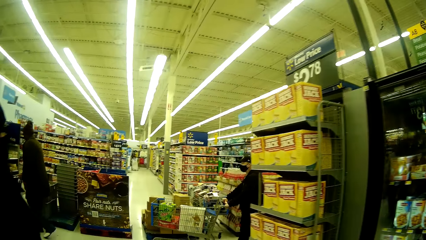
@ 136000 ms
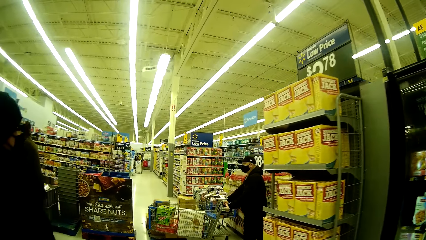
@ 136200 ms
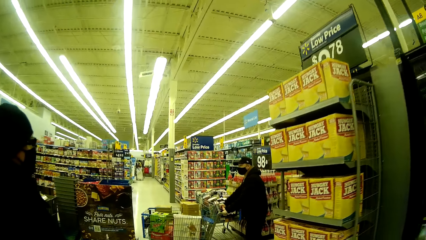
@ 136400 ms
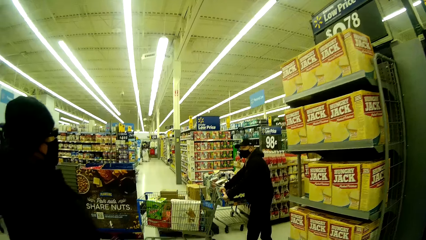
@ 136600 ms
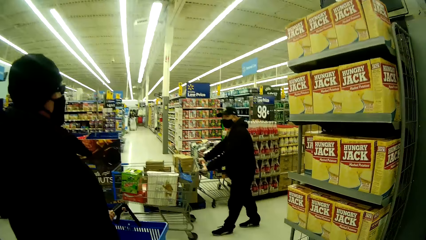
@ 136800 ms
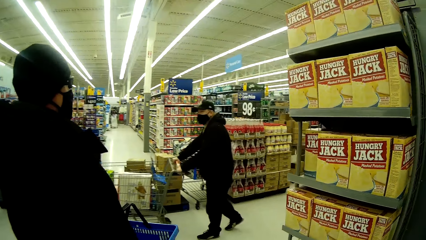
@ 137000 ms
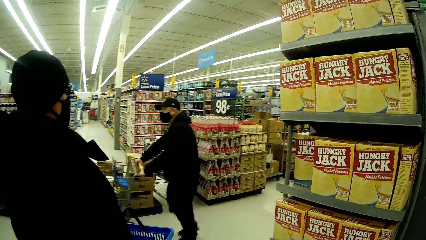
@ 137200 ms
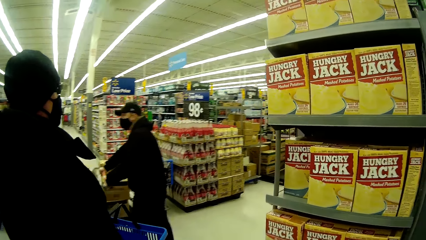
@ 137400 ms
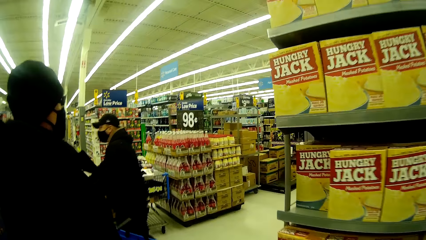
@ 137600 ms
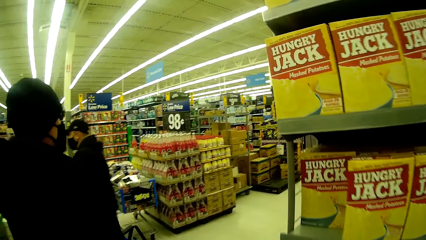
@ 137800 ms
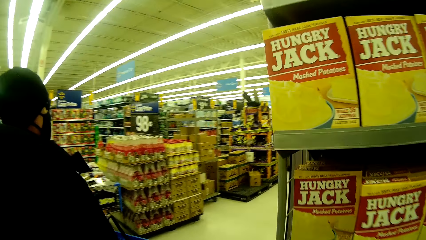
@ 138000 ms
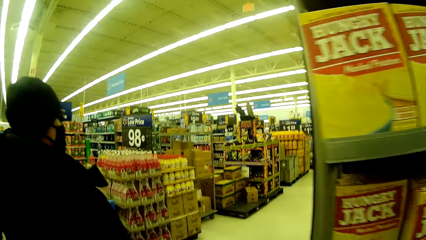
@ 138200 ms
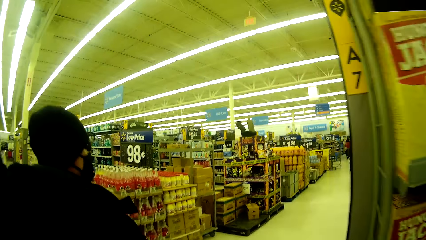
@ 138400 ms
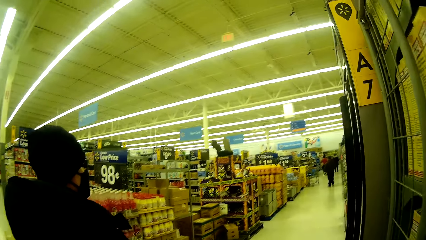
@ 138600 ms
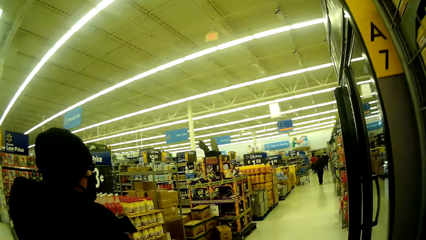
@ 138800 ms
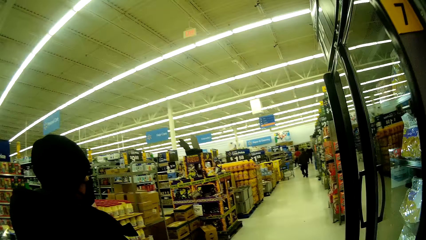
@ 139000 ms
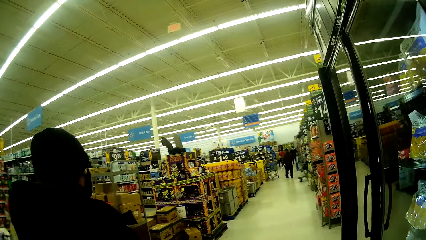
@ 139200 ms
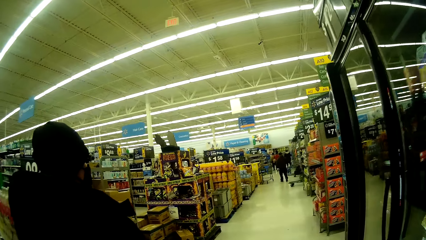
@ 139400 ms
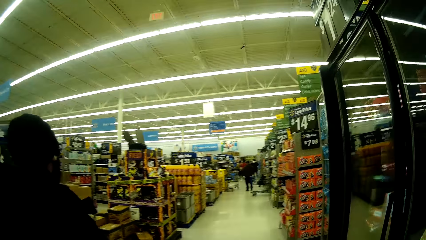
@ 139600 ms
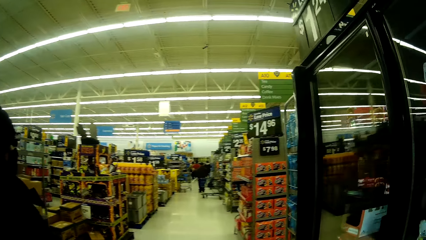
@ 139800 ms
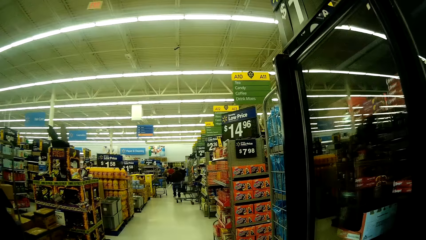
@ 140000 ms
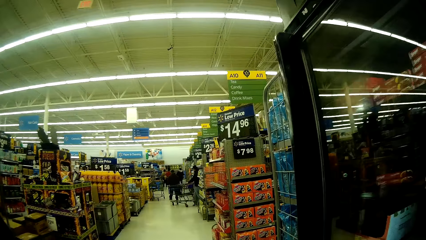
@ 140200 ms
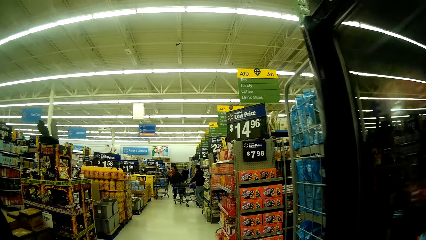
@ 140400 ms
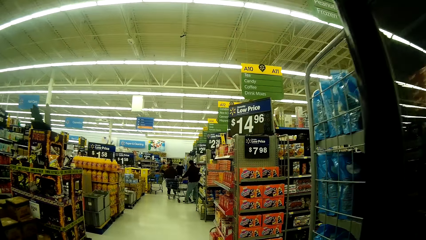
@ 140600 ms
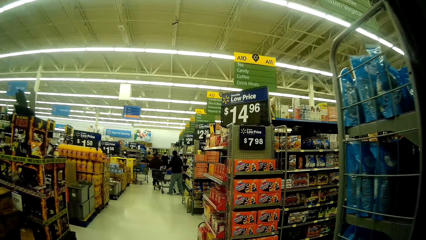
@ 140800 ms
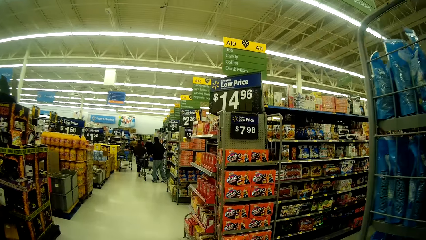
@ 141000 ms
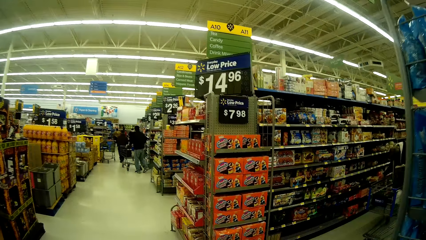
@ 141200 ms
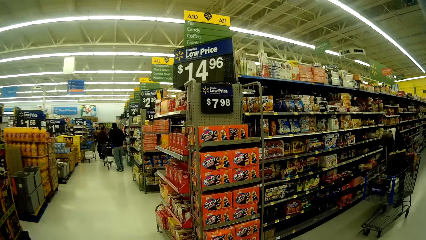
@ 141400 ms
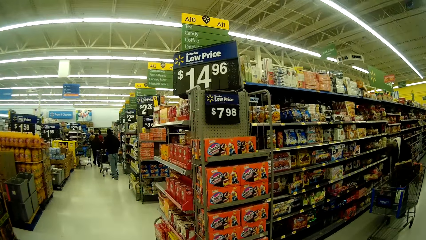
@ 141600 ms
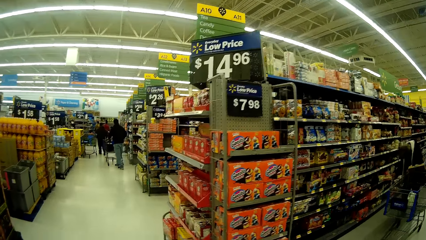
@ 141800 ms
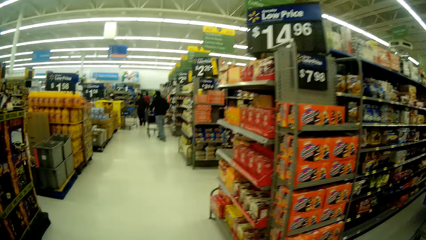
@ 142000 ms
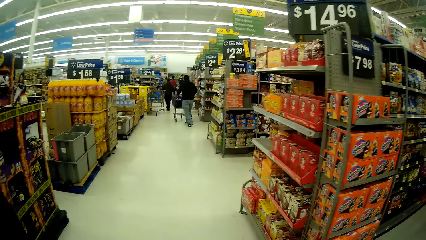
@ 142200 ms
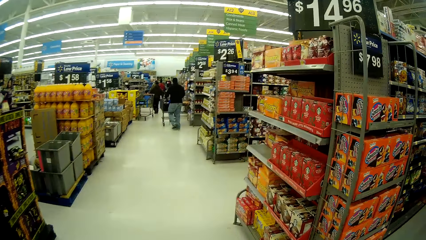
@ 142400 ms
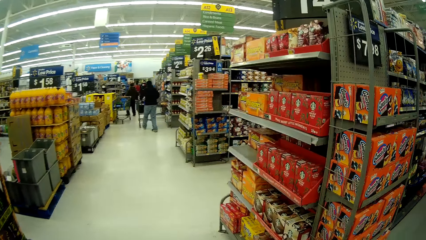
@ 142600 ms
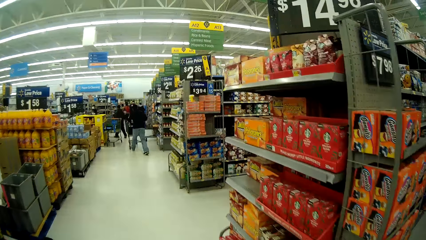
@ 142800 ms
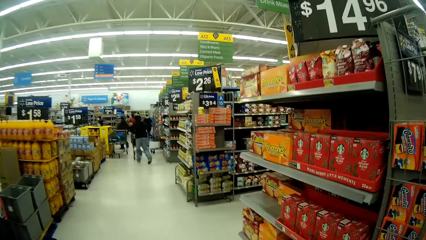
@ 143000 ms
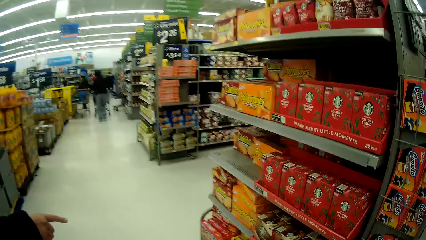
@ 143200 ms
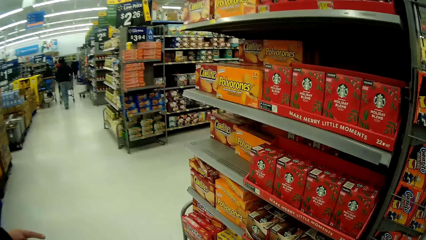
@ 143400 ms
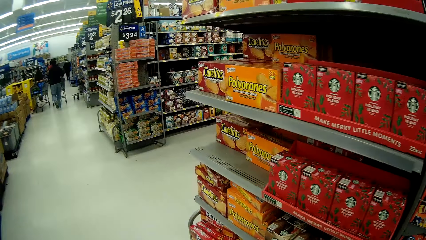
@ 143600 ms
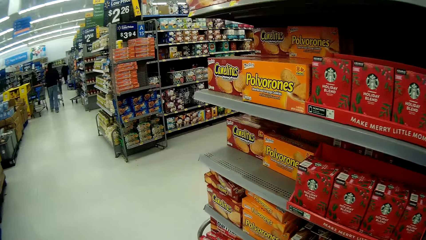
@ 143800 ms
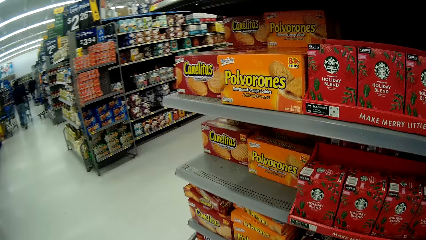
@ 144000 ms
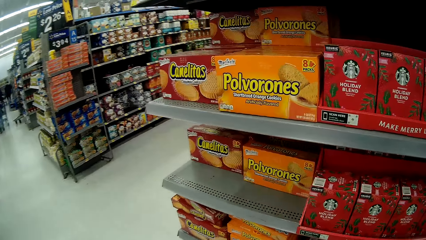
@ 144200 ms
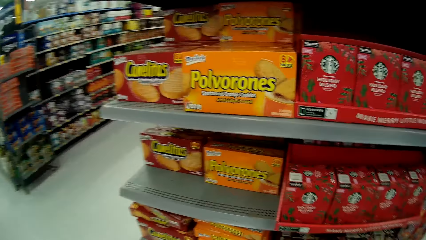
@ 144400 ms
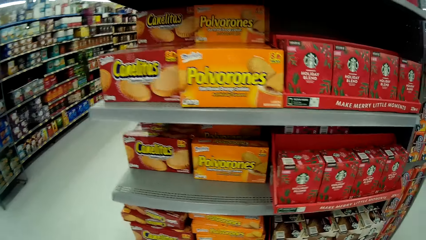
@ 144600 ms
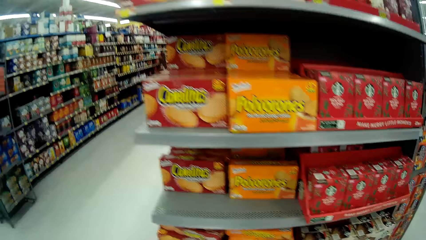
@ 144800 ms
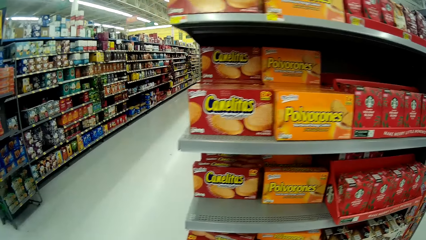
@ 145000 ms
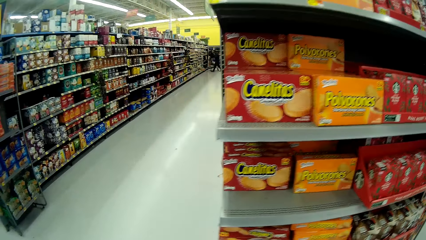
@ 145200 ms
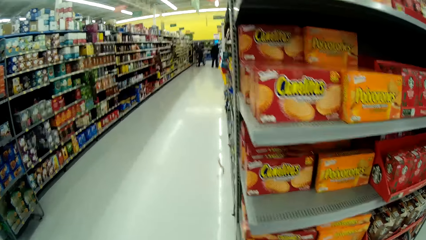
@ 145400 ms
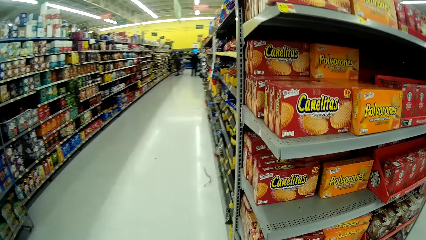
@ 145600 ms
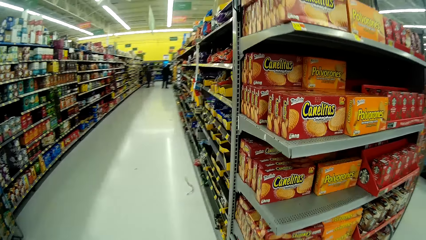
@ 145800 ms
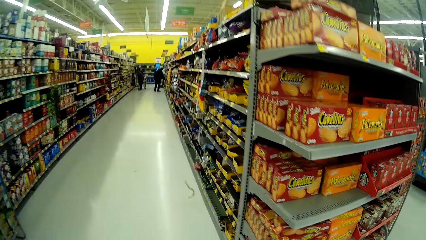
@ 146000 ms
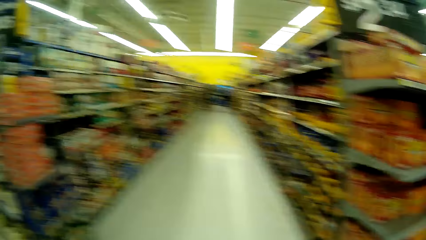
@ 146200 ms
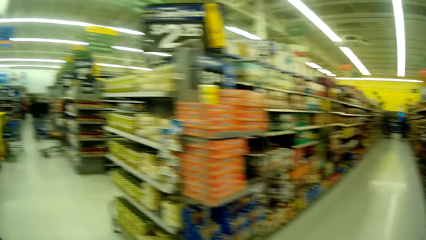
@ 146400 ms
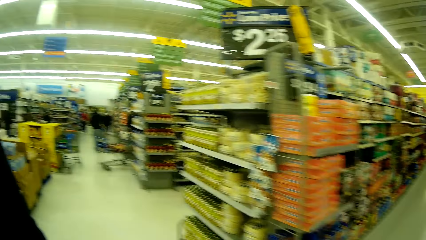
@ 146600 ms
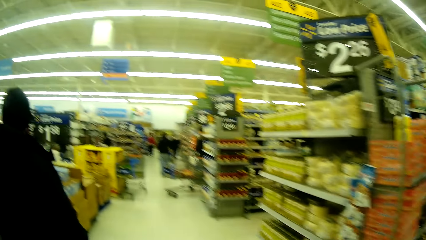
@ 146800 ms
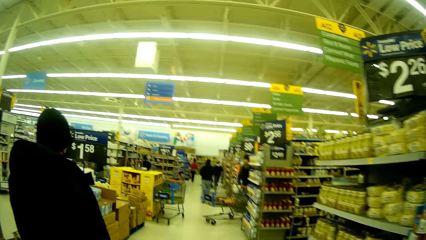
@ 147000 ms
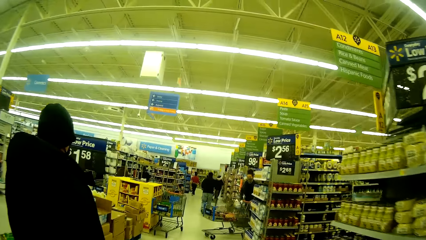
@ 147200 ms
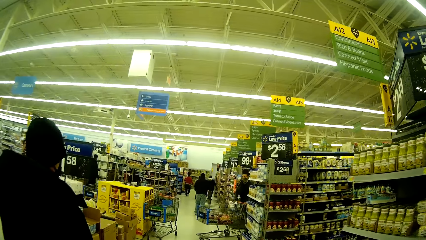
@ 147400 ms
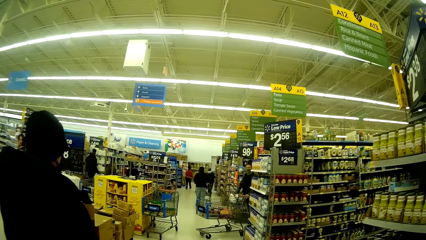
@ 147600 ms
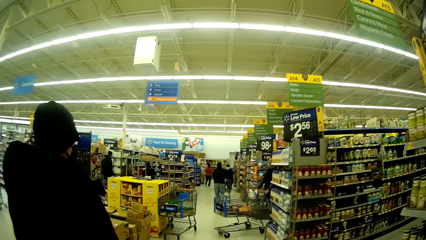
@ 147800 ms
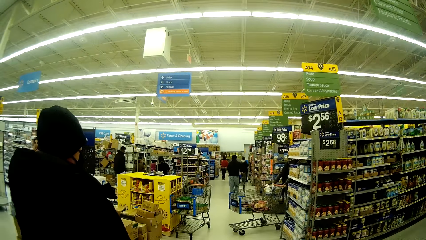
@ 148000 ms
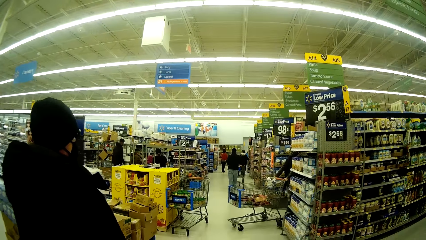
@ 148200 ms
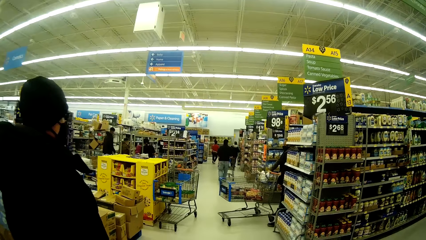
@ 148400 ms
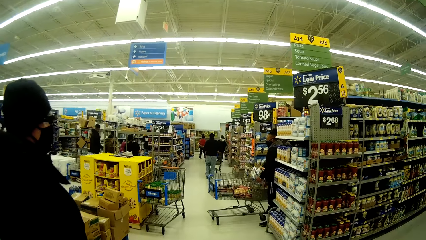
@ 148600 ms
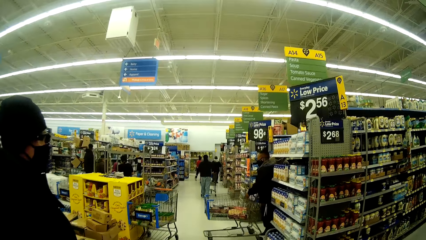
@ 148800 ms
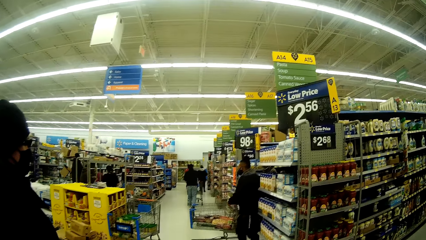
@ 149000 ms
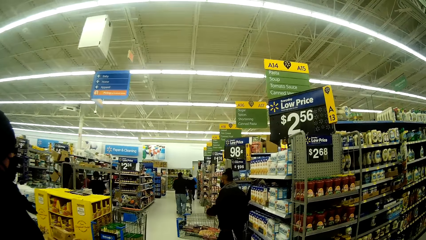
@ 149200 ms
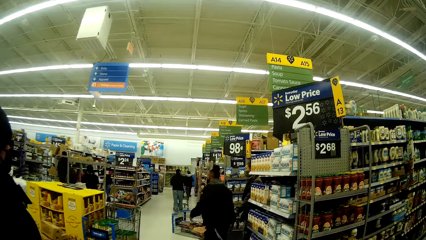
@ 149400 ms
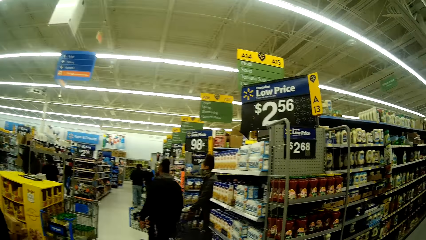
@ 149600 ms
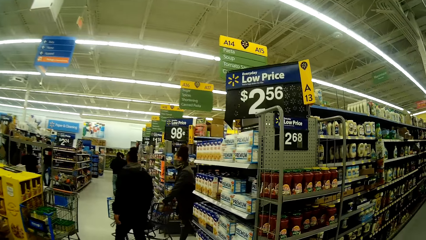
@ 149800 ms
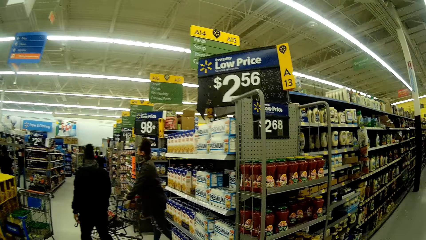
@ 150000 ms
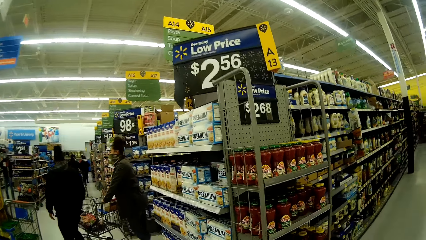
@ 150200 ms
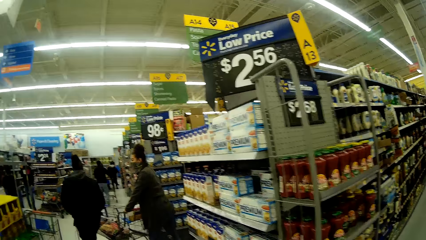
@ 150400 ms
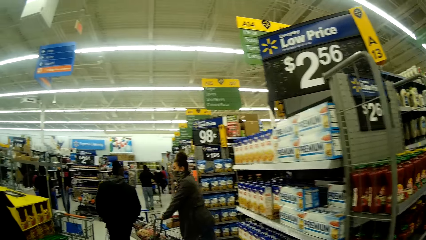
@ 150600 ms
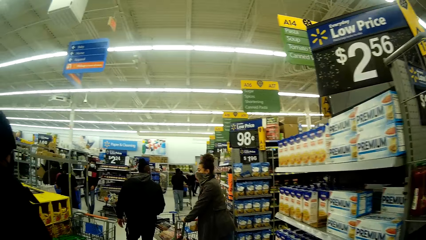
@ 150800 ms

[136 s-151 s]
The camera wearer converses with a man. The man walks in front of the camera wearer.
